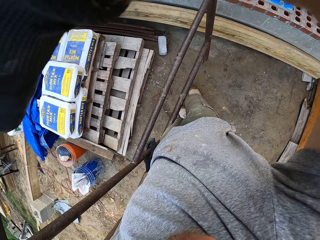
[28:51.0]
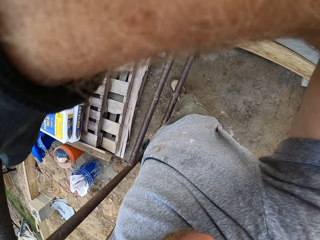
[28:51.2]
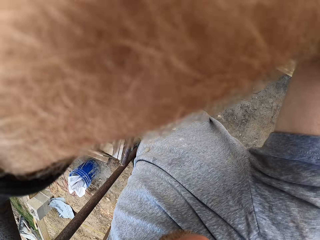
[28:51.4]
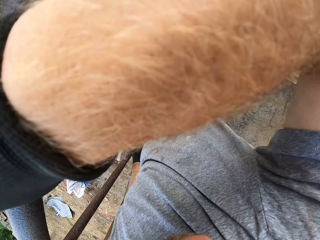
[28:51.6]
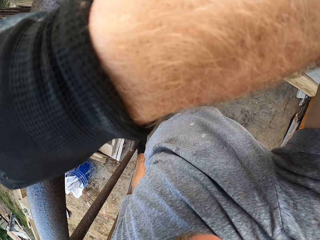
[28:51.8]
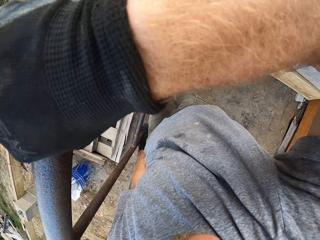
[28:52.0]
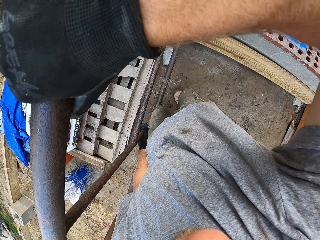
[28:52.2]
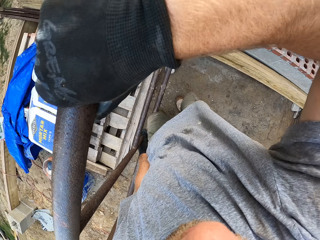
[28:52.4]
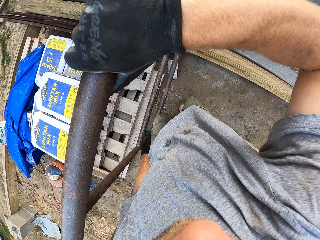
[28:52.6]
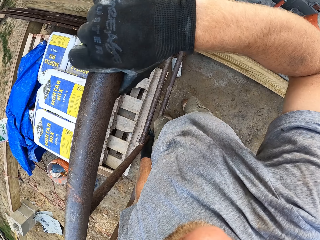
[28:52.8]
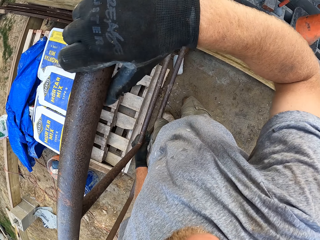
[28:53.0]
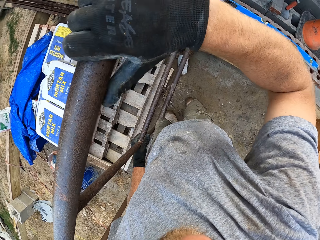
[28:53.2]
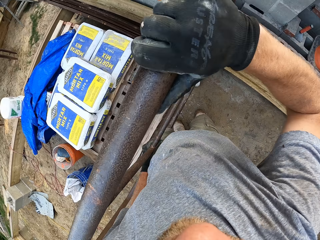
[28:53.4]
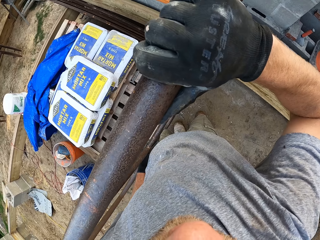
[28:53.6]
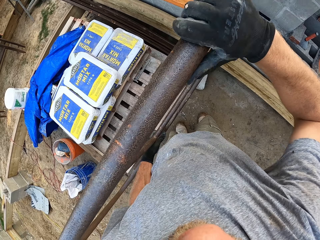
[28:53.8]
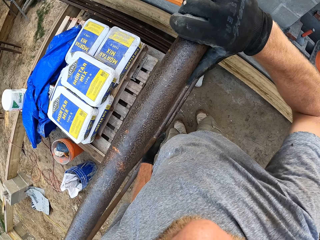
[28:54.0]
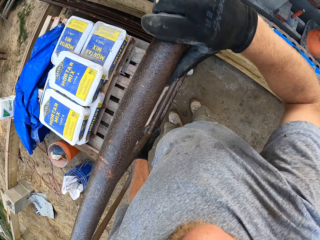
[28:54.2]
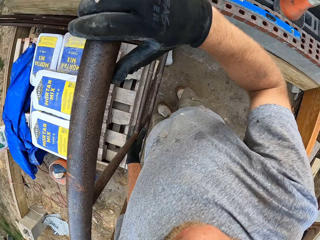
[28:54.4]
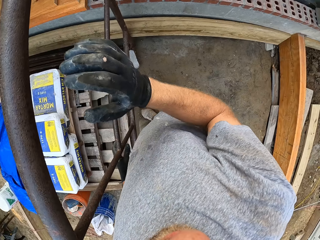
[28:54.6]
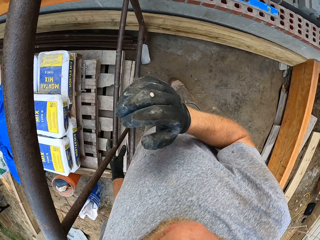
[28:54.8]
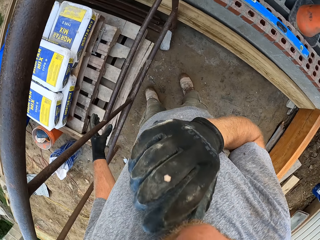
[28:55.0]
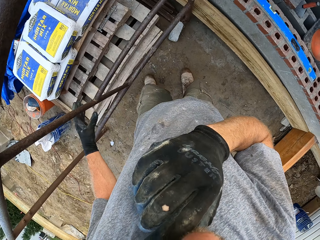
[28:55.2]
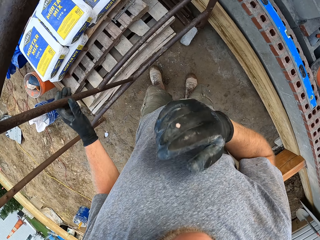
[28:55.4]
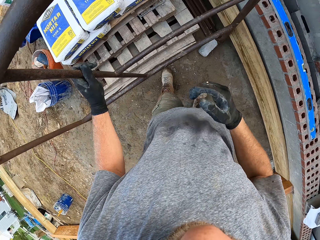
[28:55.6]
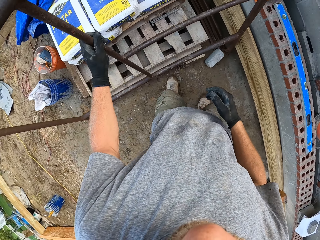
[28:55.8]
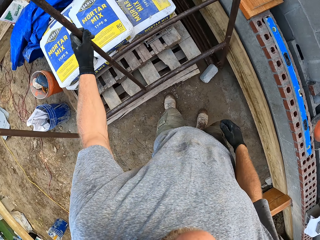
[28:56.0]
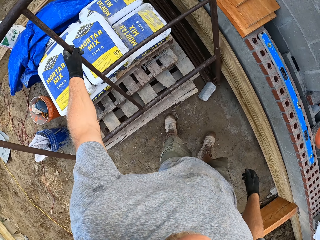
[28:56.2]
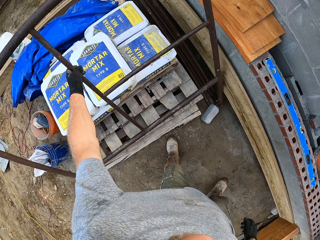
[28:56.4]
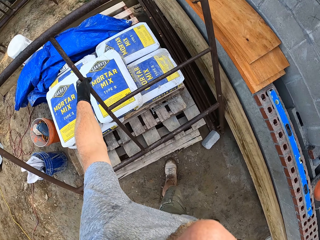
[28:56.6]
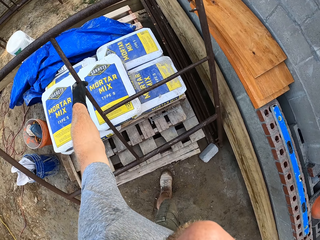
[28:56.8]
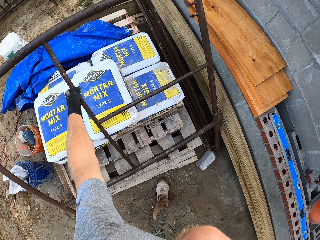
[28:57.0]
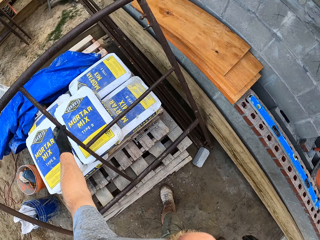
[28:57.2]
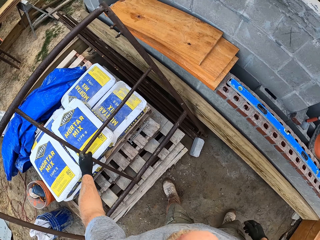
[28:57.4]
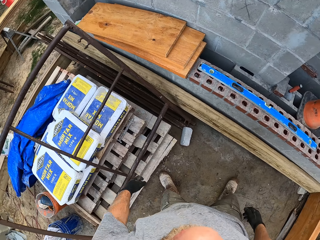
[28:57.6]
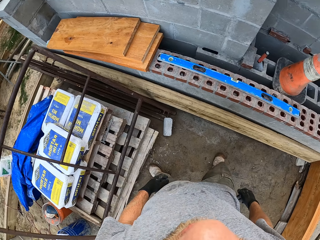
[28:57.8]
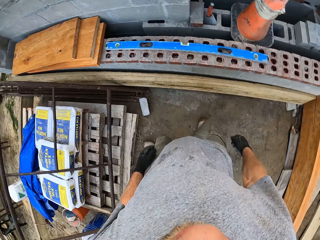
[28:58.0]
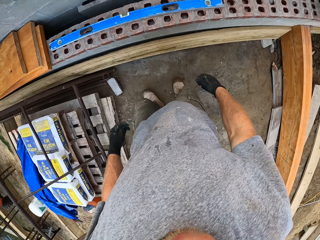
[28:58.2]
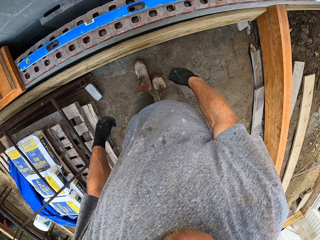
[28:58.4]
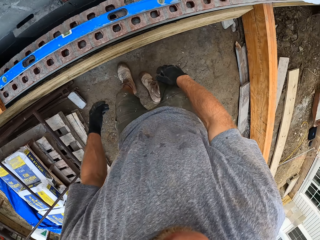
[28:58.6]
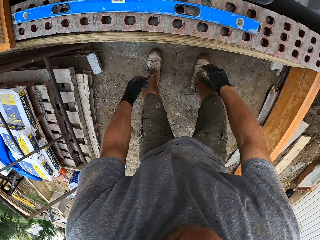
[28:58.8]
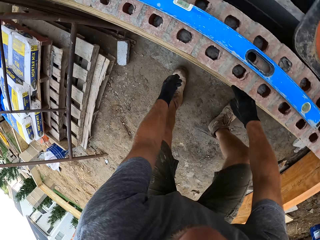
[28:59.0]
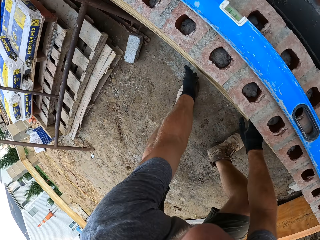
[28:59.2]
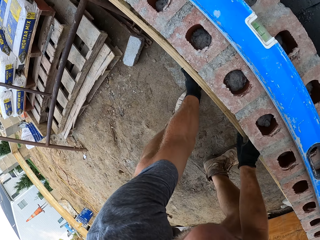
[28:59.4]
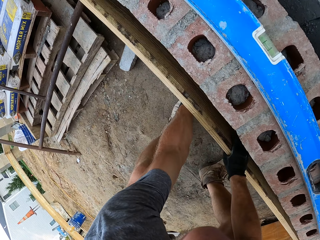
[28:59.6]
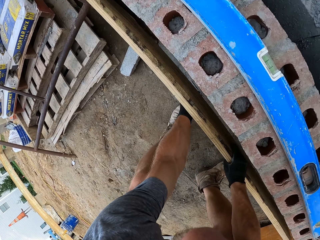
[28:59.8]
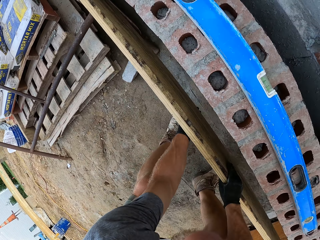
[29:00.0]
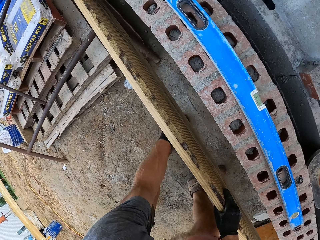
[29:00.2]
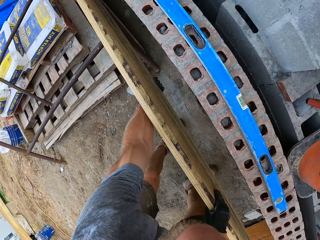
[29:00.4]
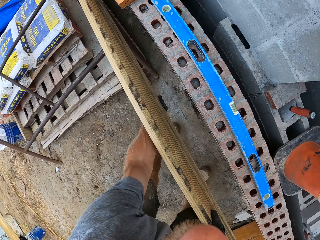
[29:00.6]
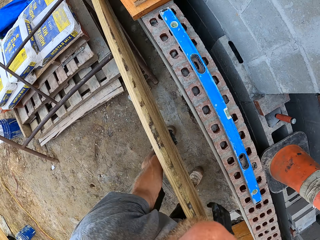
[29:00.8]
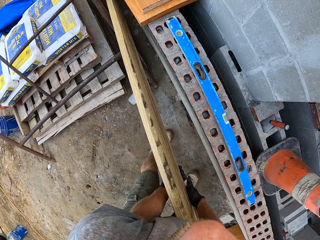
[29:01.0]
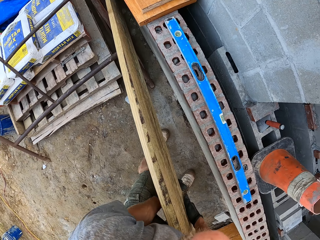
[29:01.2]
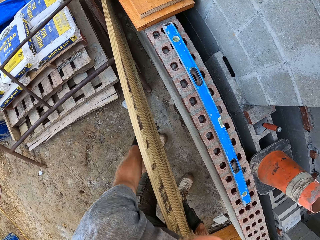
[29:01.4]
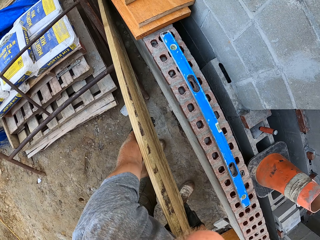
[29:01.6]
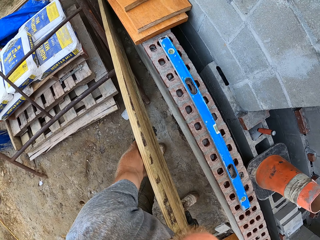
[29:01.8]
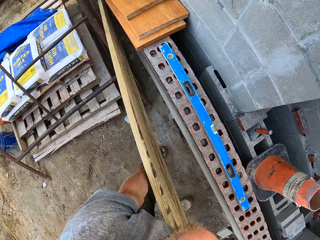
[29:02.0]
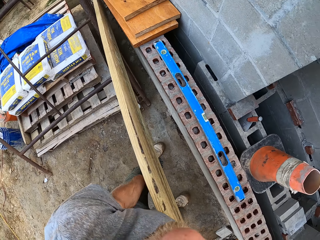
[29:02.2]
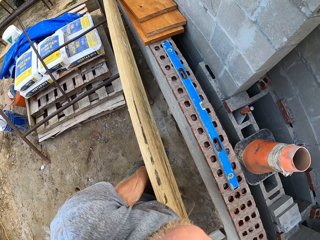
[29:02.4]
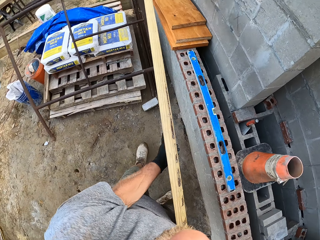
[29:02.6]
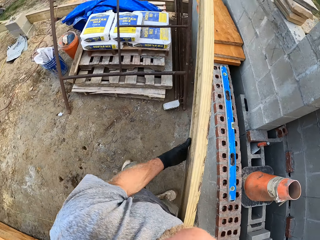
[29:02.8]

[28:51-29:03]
The camera wearer places the rack piece or metal rack on the ground beside the crate. He pulls his hand off the metal rack. He supports the metal rack on the wood planks. He pulls his hand off the metal rack. He walks around the construction site. He picks up a long plank or wood plank beside the fence. He bends and pulls the wood plank.

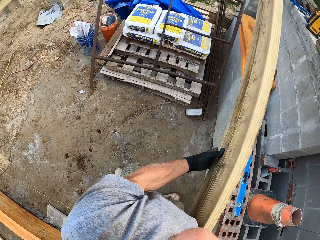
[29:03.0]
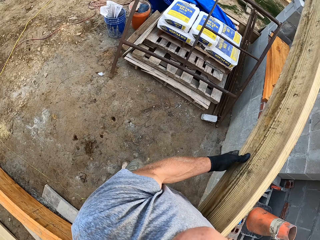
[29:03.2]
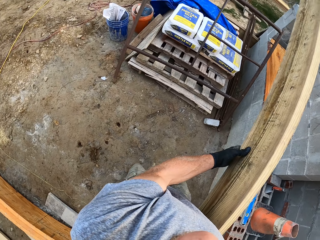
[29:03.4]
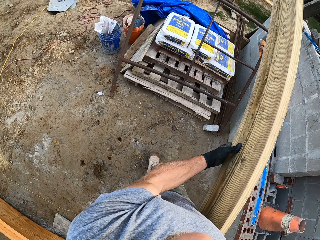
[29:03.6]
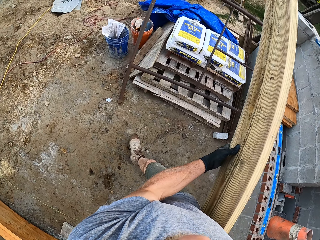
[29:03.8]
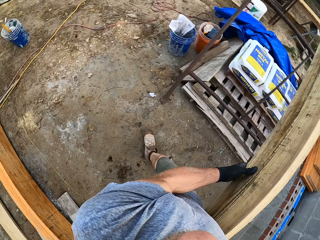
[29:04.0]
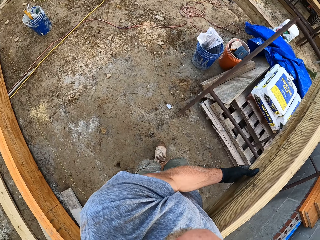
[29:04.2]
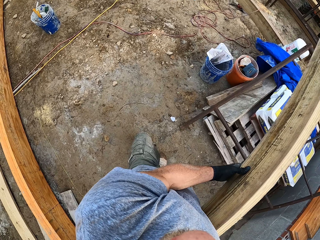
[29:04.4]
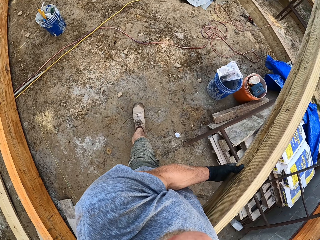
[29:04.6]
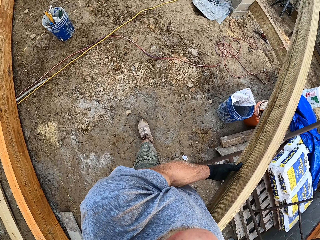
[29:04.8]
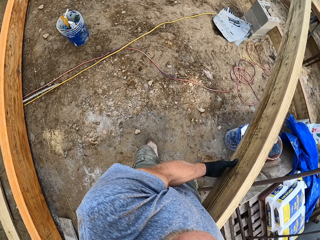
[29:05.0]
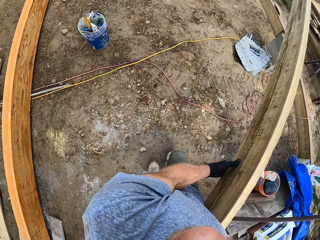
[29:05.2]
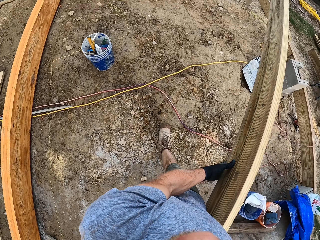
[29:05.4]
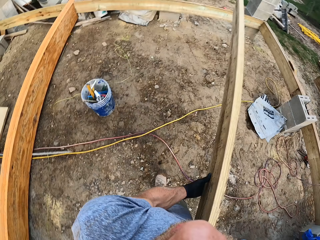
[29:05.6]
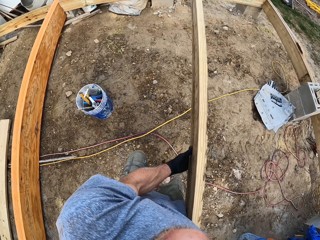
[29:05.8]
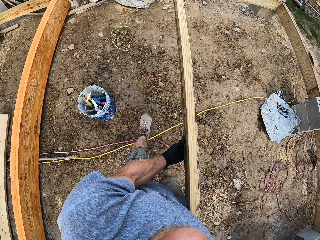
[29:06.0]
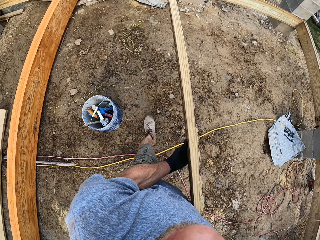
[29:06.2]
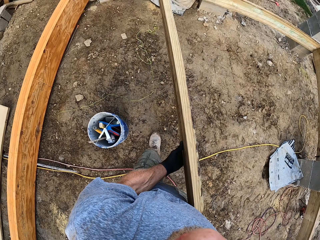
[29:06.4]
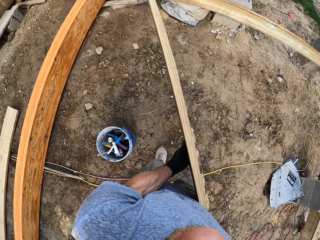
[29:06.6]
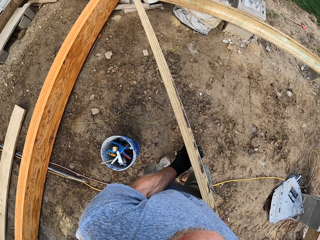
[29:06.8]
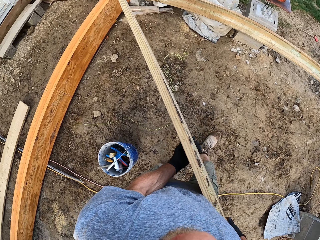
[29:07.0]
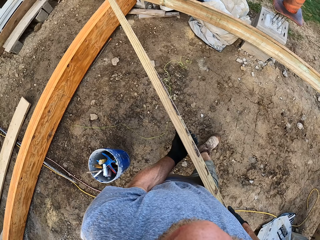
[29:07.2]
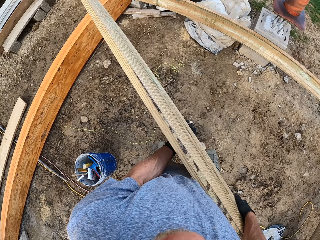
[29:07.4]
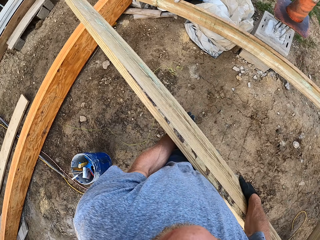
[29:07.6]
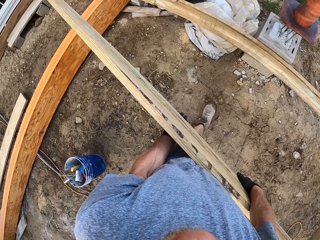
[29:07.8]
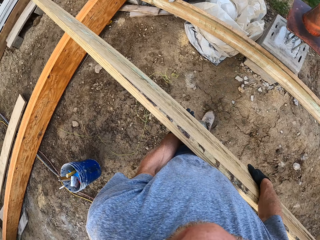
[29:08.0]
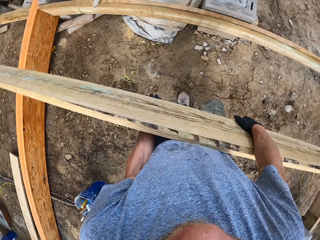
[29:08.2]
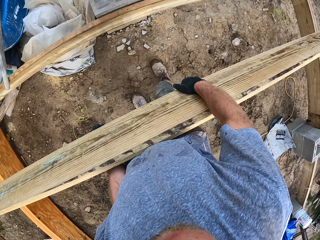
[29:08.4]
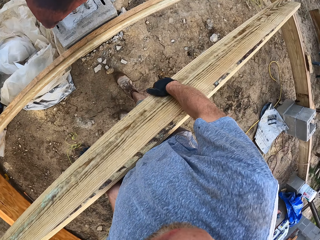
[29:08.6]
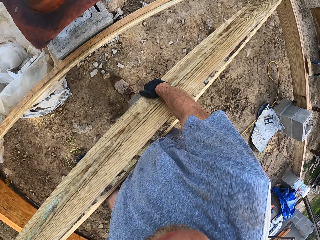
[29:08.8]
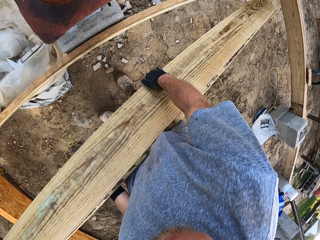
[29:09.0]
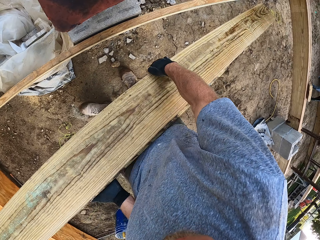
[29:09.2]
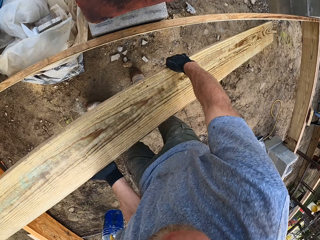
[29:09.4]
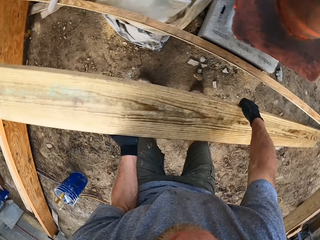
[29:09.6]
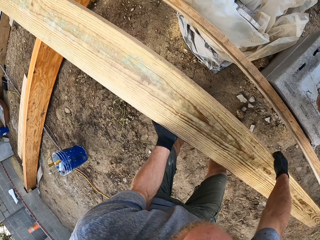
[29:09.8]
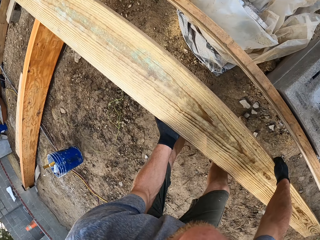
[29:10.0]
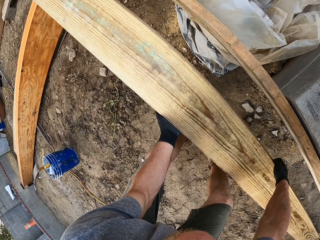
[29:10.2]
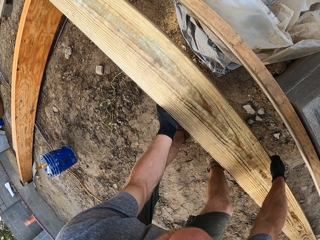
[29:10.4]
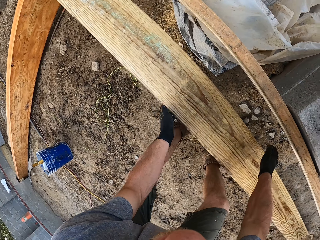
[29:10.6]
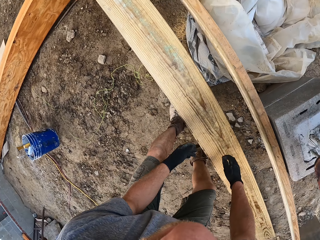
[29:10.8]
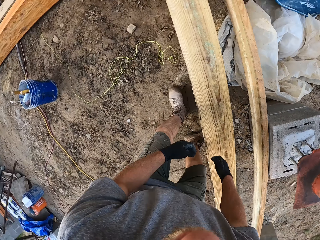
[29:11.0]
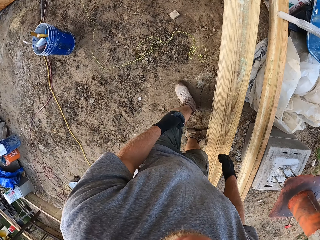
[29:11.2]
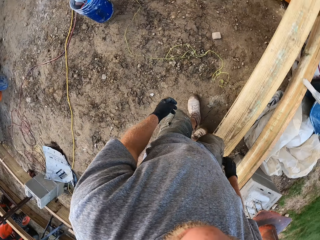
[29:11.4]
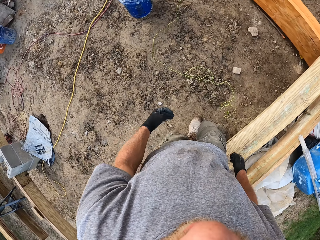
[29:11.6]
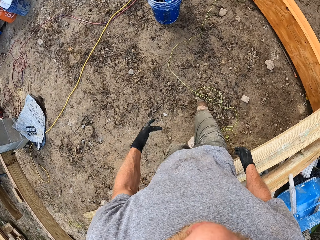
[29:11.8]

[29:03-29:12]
The camera wearer lifts the wood plank. They walk around the construction site. They carry the plank to another end of the plank frame on the ground. They place the plank on the plank frame and the ground. They walk to the rack piece beside the wooden crate.
